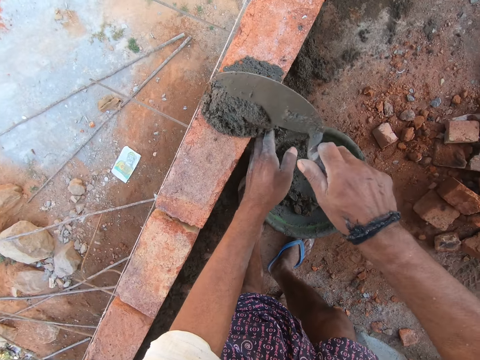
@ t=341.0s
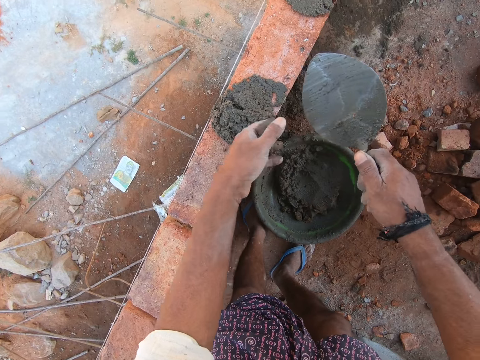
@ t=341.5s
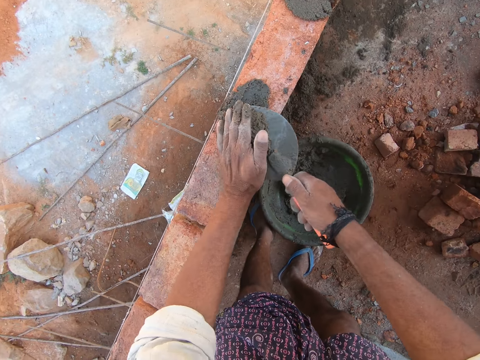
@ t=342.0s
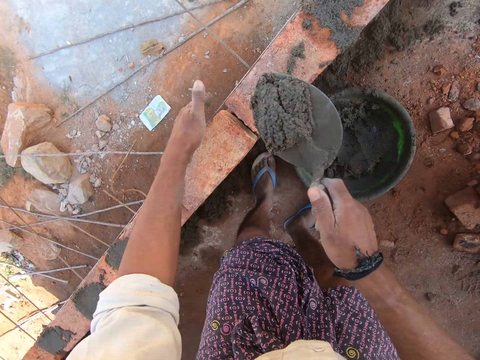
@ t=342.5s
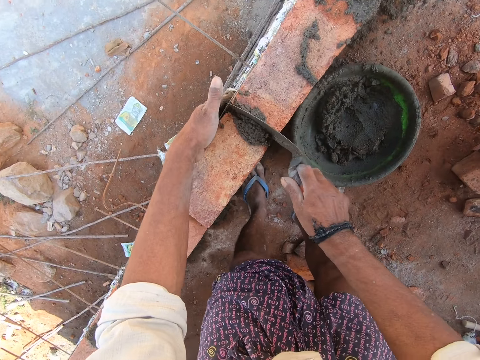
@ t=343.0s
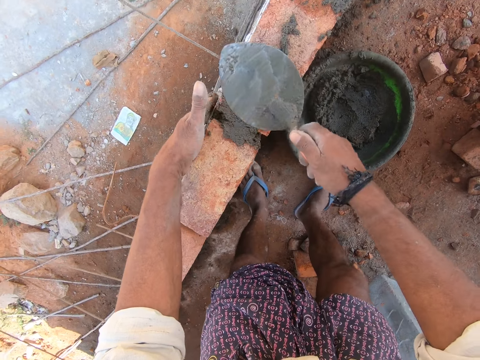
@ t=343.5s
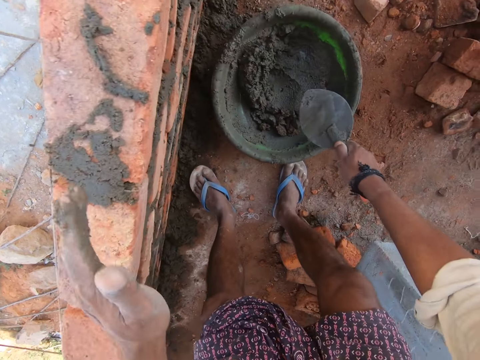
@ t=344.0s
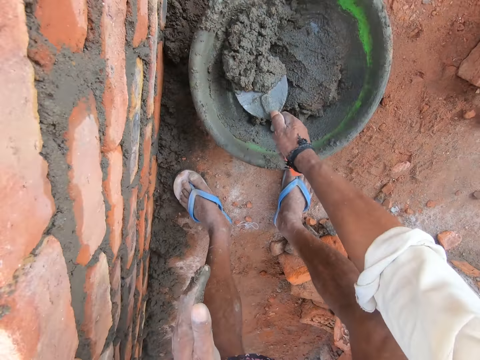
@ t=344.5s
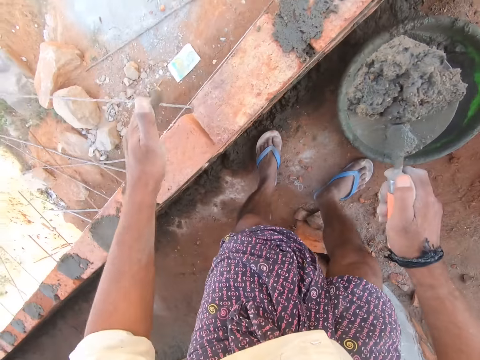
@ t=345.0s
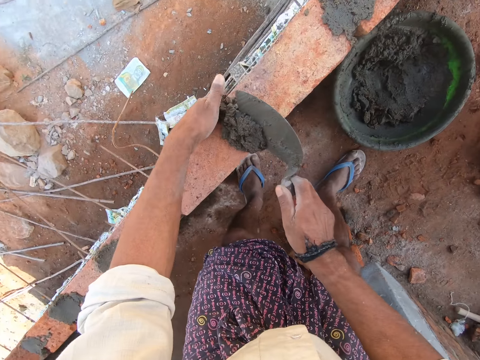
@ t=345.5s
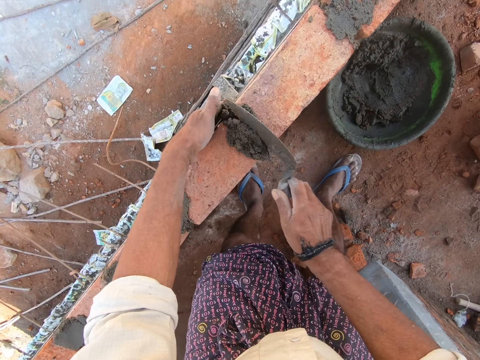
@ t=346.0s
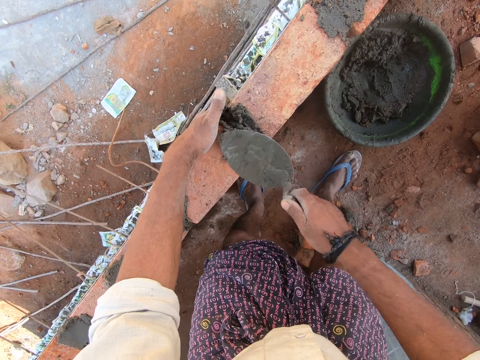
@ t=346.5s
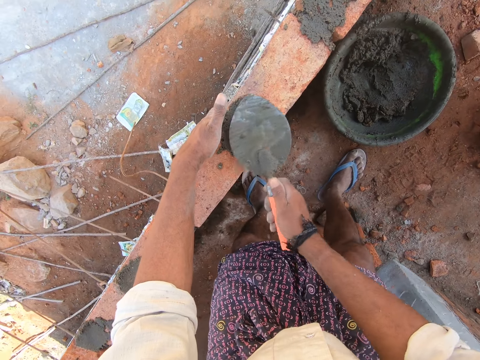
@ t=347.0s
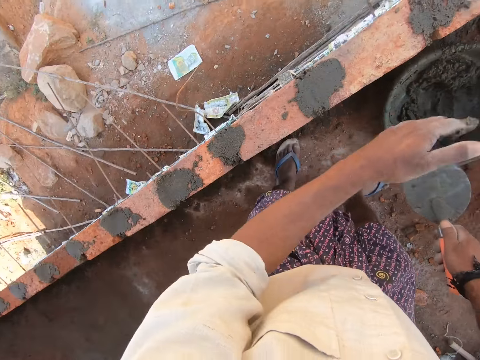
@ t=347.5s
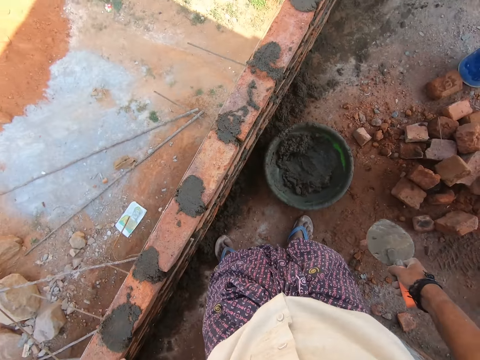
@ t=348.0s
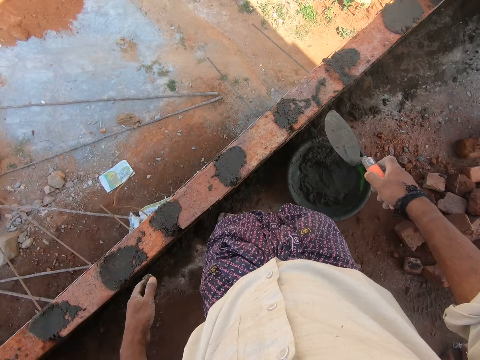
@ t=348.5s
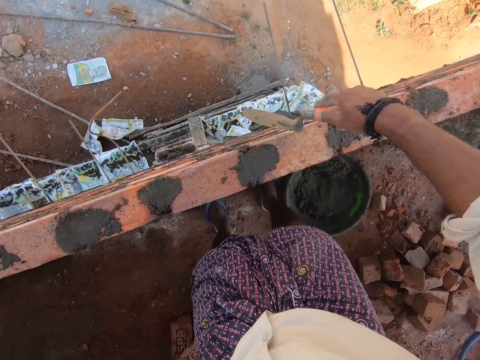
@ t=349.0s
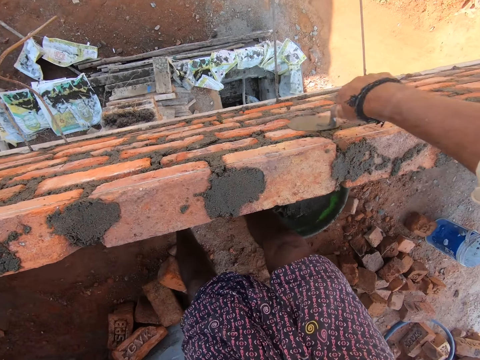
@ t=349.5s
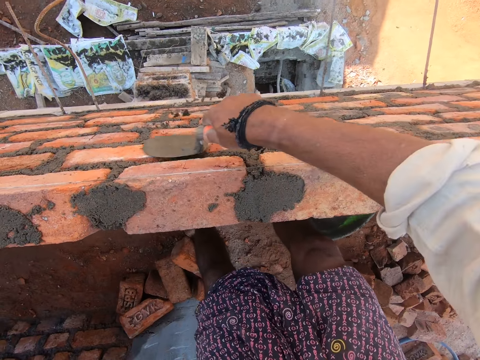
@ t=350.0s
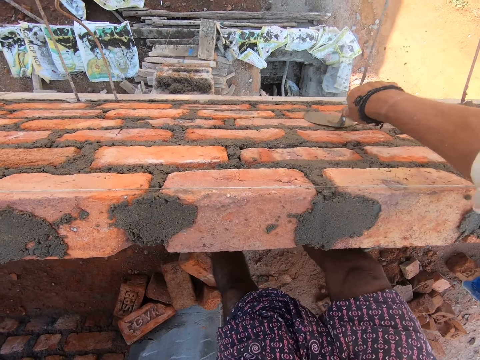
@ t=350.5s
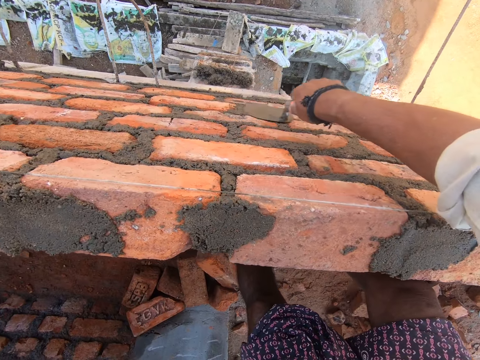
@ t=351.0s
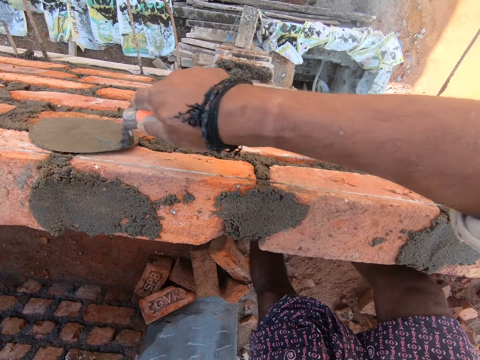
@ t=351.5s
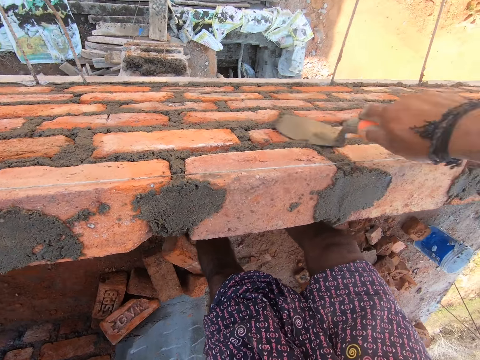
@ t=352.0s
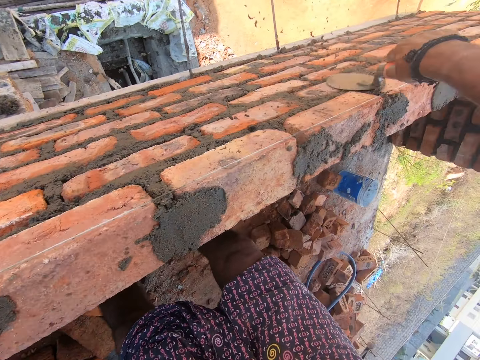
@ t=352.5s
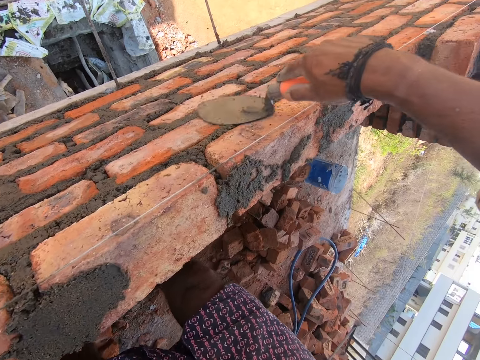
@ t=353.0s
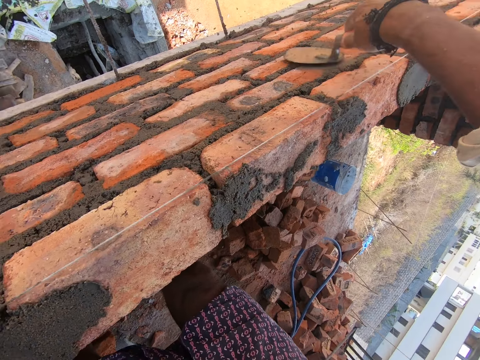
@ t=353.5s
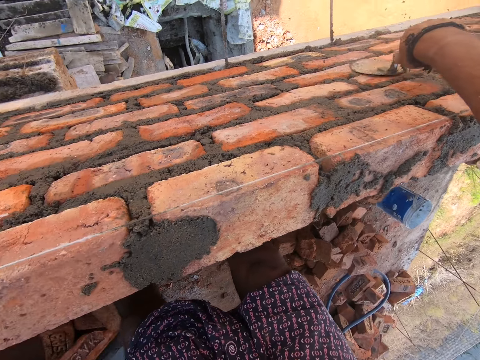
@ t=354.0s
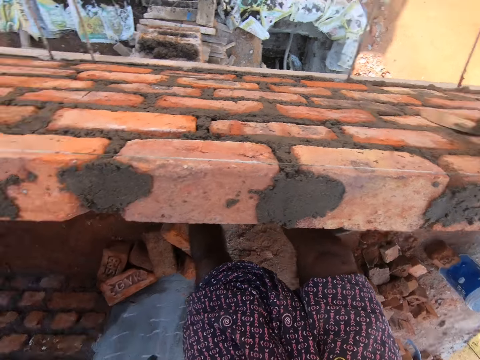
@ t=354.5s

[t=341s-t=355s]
The camera wearer puts the mortar on the bricks with a trowel. They nip some mortar on the bricks with the left hand. They scoop the mortar on the bricks with the trowel. They put the mortar on the bricks with the trowel. They adjust the mortar on the bricks with the trowel. They scoop the mortar in a head pan with the trowel. They stare around. They put the mortar on the bricks with the trowel. They adjust the mortar on the bricks with the trowel. They stare around. They furbish the mortar on the bricks on a wall with the trowel.

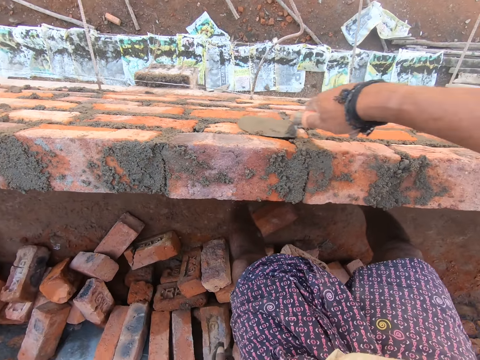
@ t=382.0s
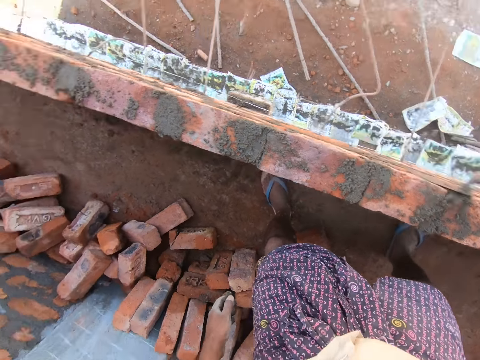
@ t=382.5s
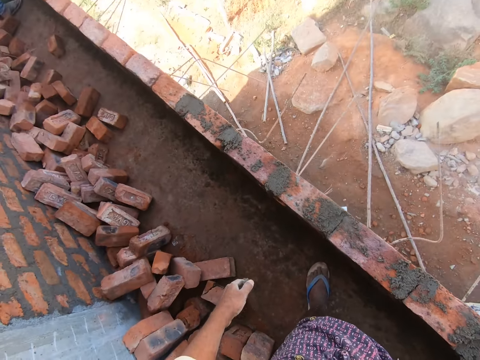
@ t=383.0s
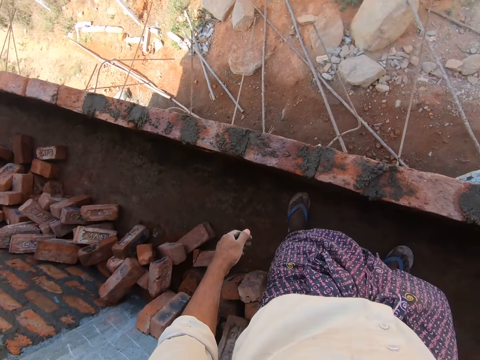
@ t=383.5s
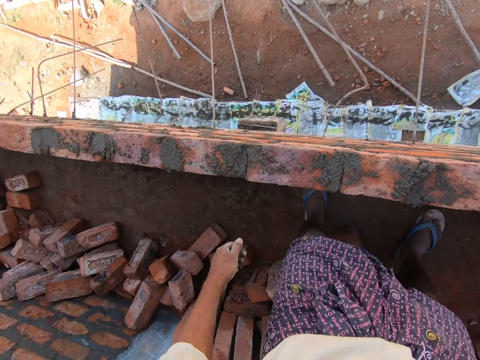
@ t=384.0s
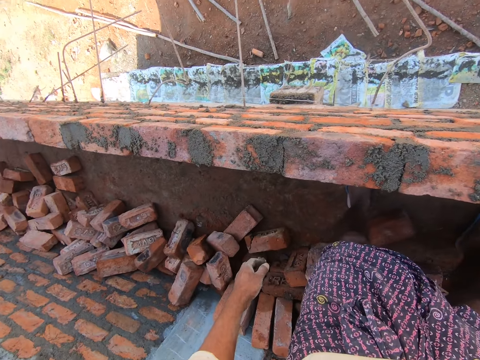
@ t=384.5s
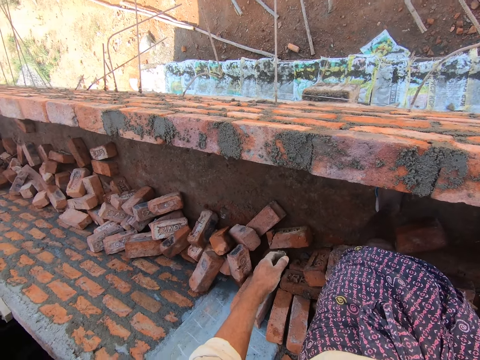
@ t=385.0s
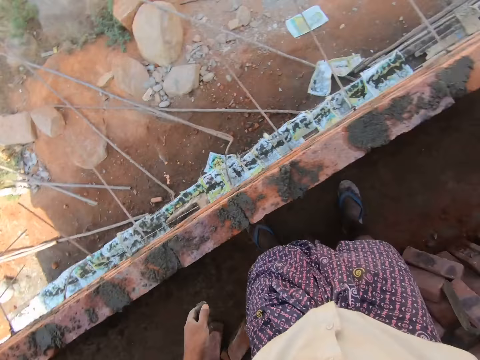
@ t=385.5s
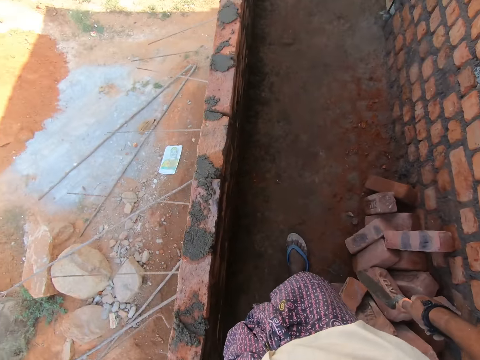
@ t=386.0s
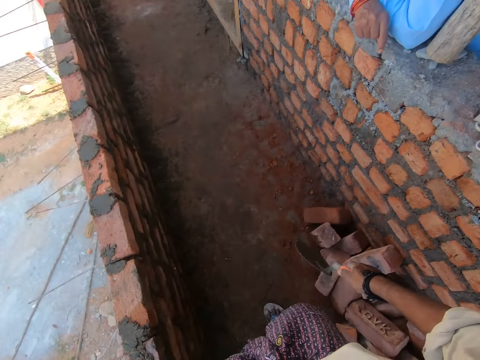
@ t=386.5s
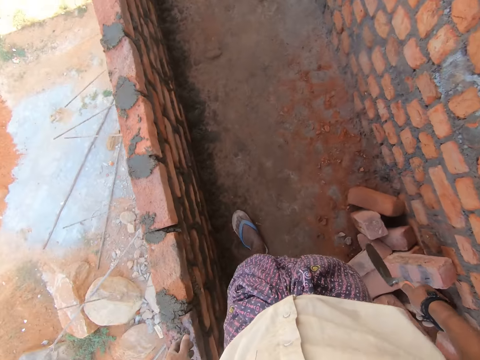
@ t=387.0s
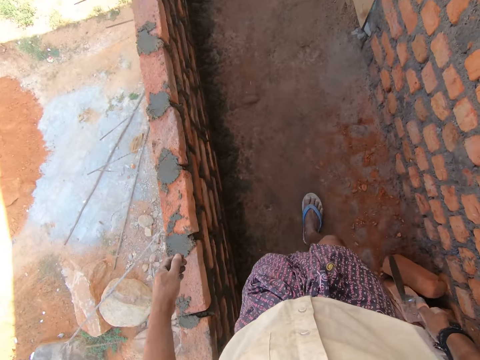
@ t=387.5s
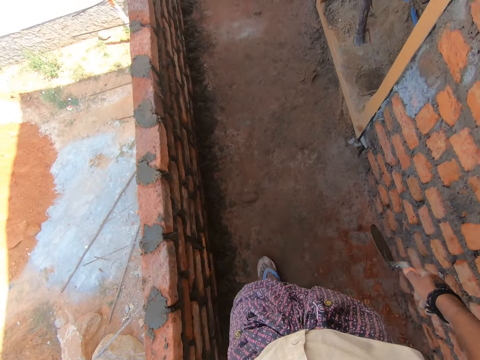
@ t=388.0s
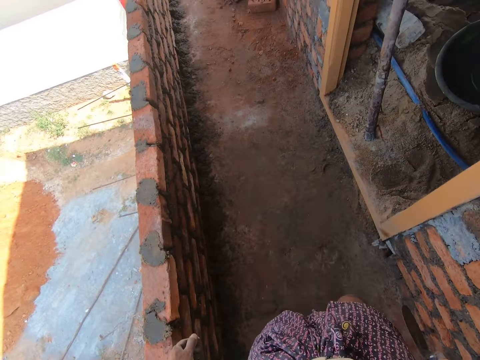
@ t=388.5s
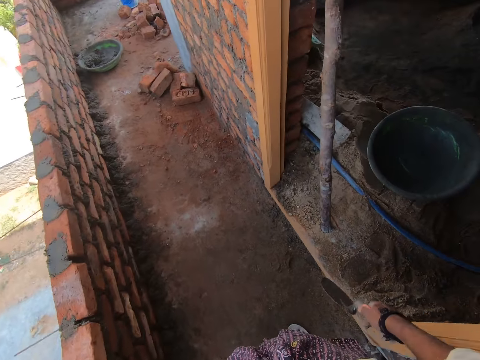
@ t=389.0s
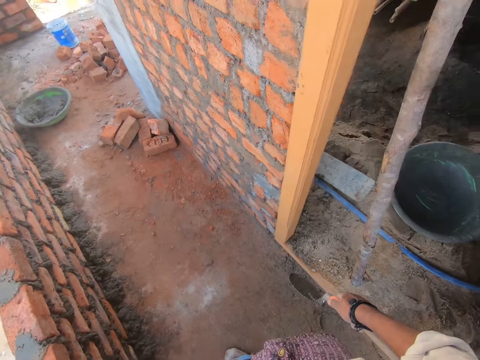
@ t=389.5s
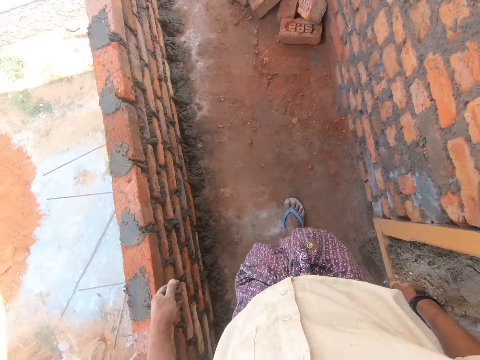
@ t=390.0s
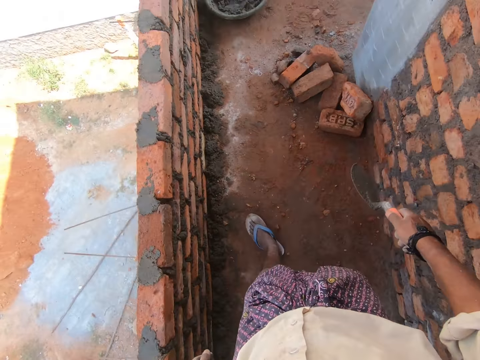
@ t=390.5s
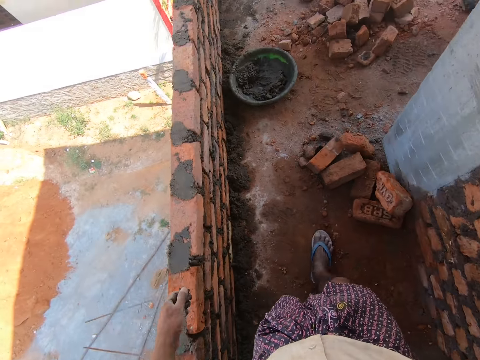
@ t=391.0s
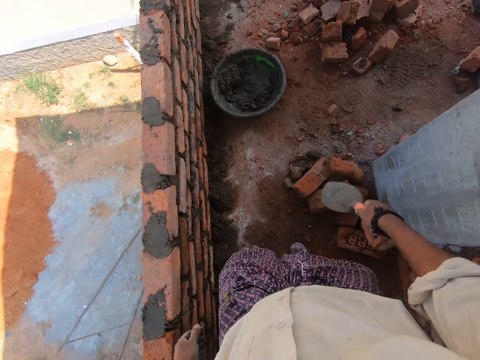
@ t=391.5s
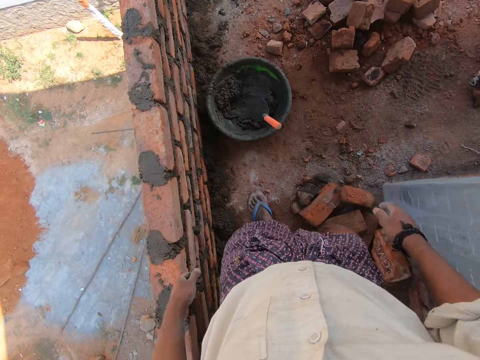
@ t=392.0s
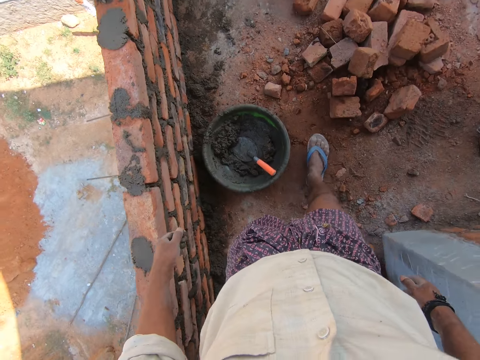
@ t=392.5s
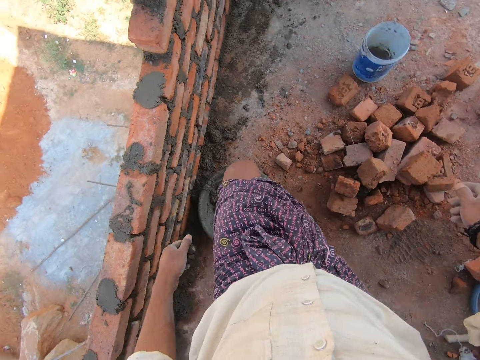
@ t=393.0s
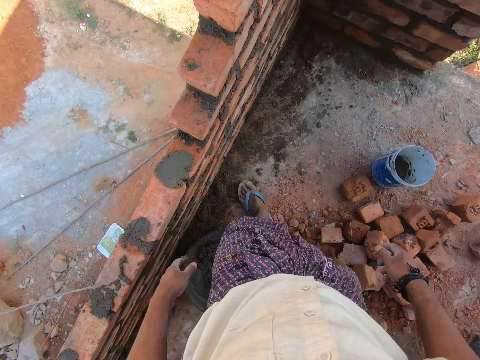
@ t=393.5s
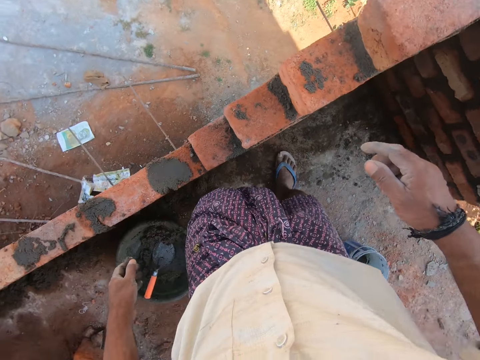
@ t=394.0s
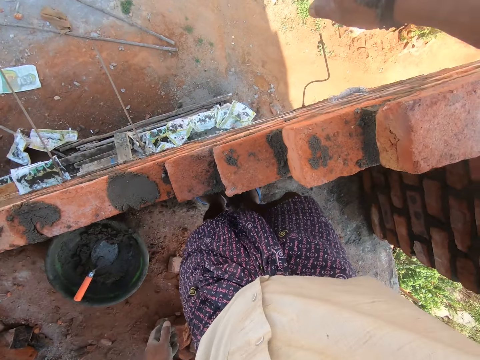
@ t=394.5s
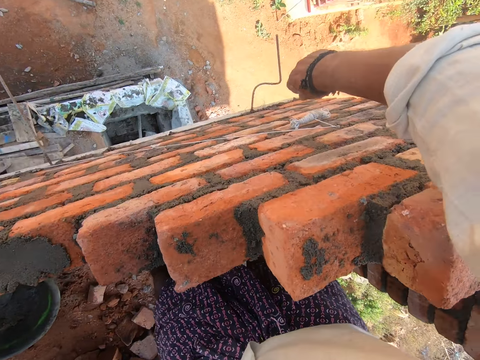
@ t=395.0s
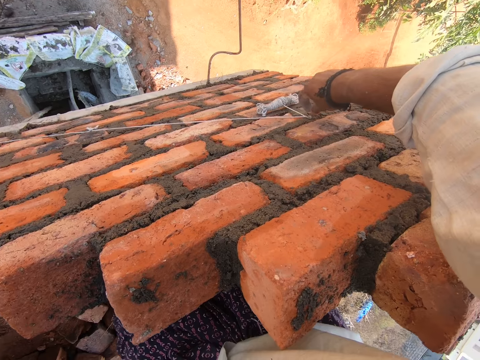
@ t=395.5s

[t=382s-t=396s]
The camera wearer stares around. They look at the wall. They spit. They stare around. They talk. They walk near the wall. They talk. They walk around. They throw the trowel in a head pan with the right hand. They walk around.
